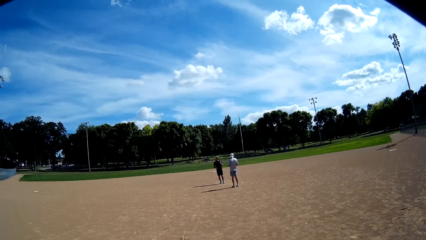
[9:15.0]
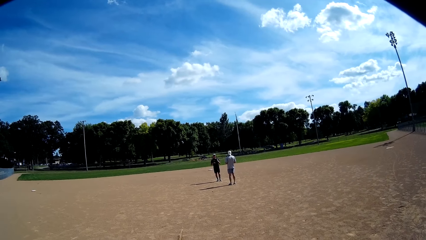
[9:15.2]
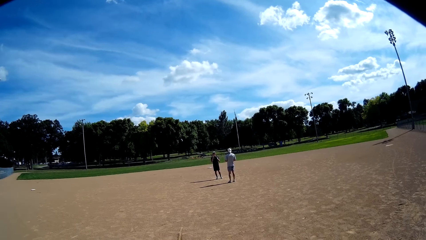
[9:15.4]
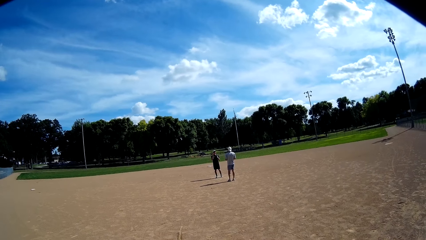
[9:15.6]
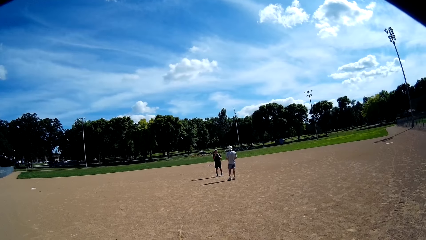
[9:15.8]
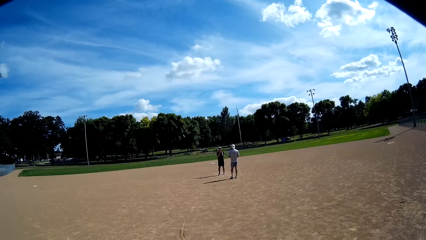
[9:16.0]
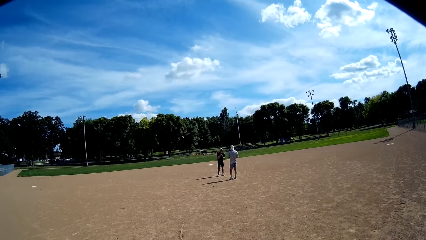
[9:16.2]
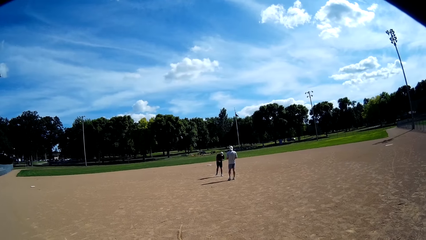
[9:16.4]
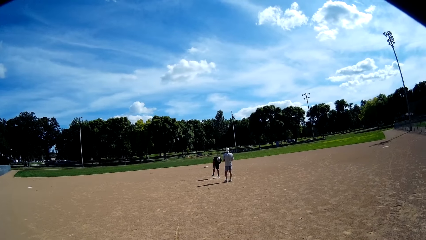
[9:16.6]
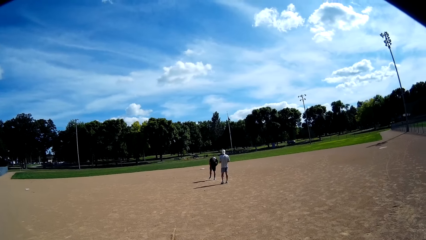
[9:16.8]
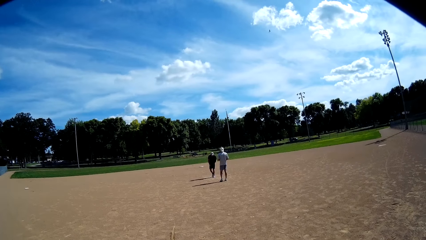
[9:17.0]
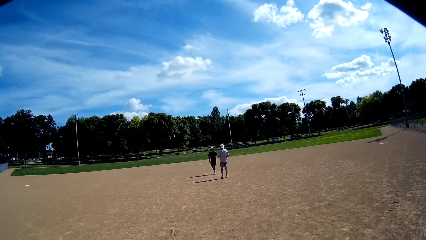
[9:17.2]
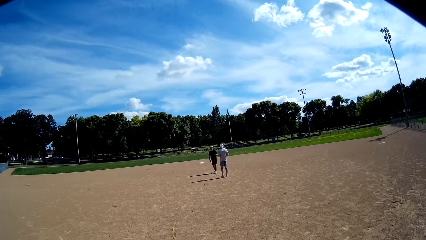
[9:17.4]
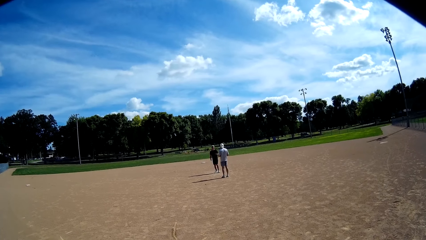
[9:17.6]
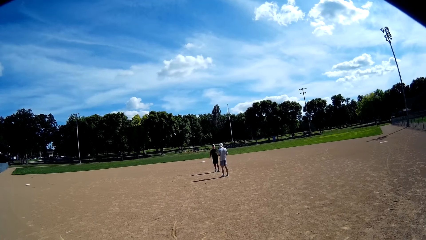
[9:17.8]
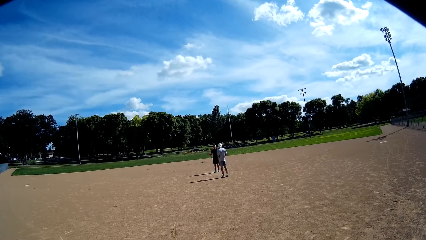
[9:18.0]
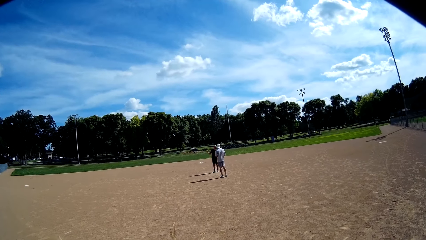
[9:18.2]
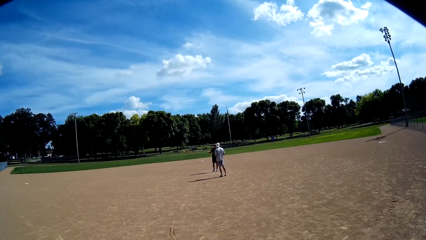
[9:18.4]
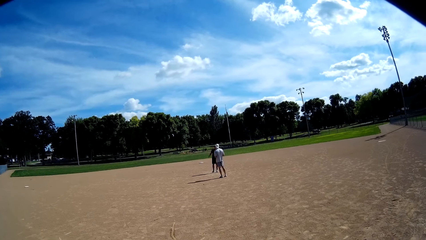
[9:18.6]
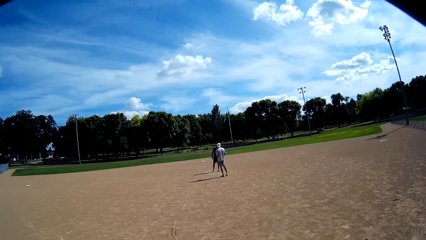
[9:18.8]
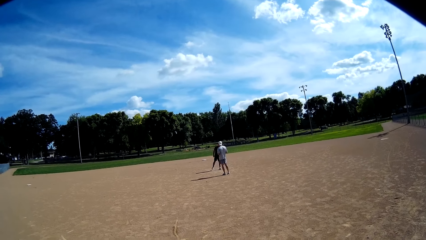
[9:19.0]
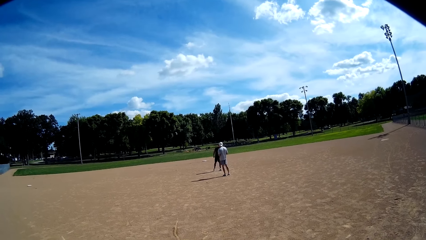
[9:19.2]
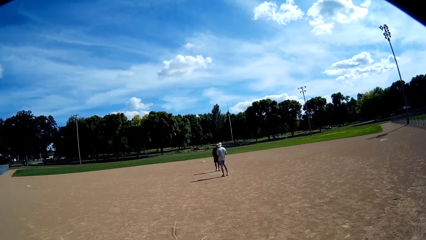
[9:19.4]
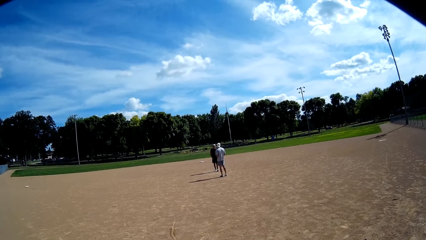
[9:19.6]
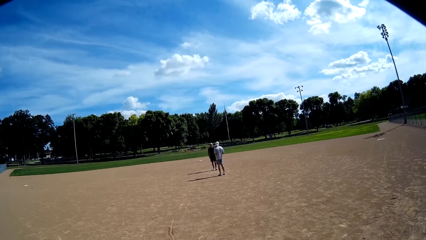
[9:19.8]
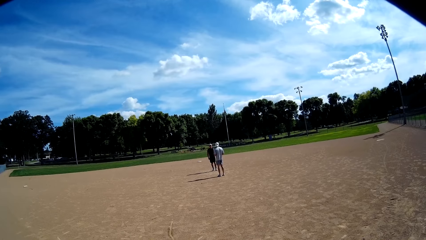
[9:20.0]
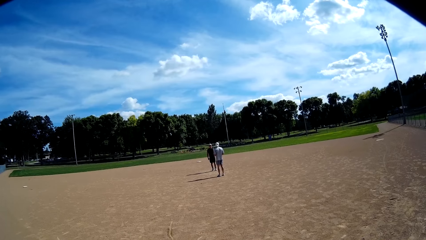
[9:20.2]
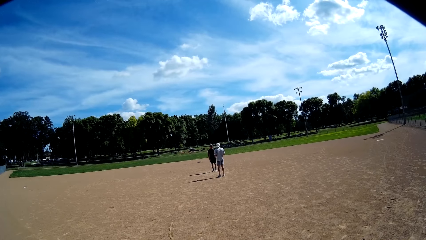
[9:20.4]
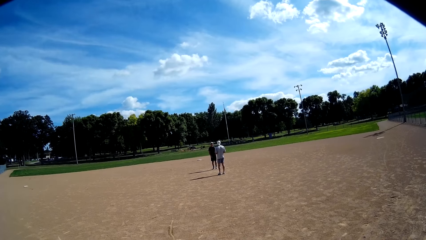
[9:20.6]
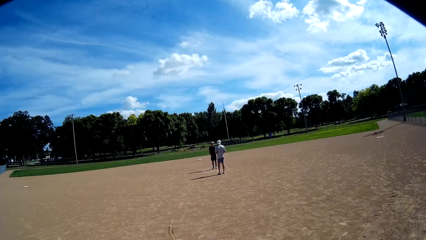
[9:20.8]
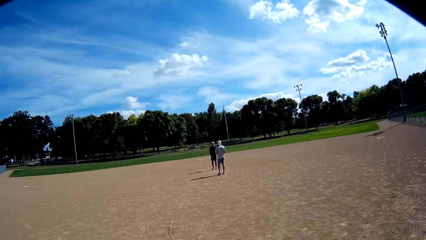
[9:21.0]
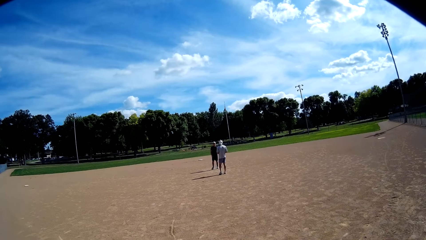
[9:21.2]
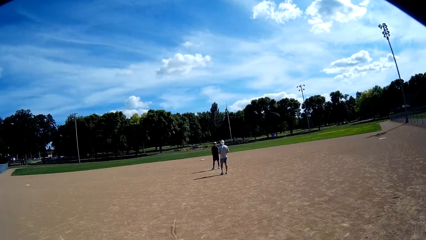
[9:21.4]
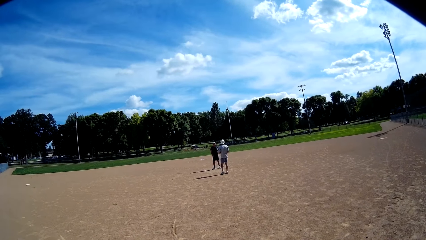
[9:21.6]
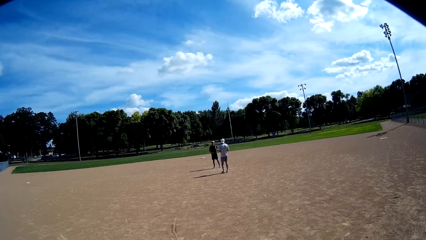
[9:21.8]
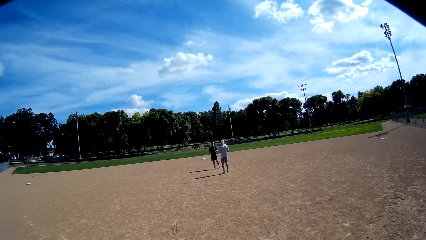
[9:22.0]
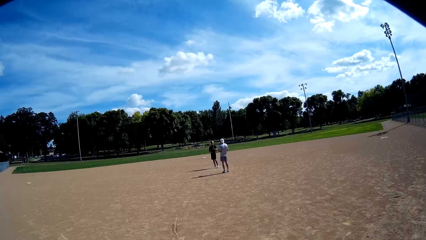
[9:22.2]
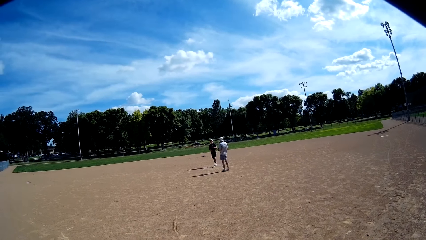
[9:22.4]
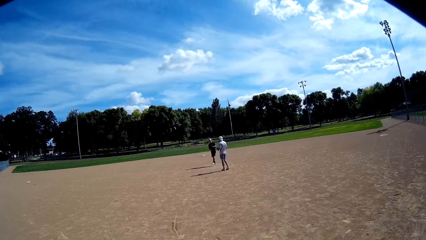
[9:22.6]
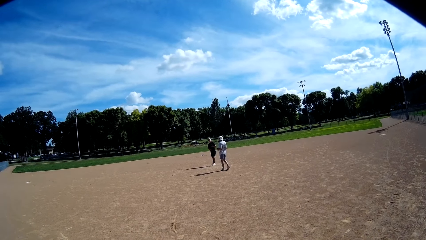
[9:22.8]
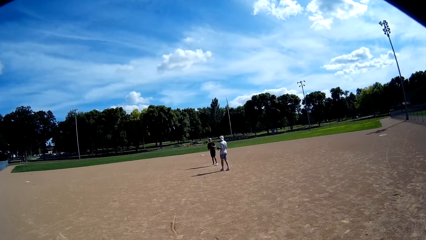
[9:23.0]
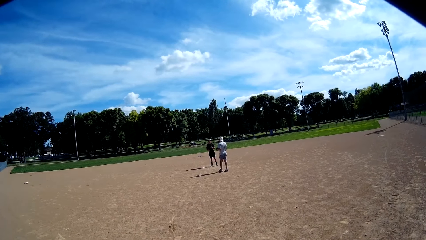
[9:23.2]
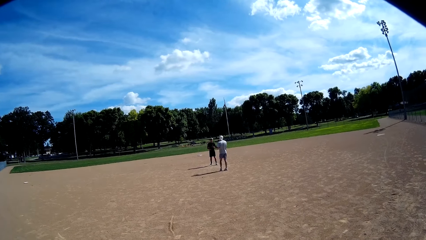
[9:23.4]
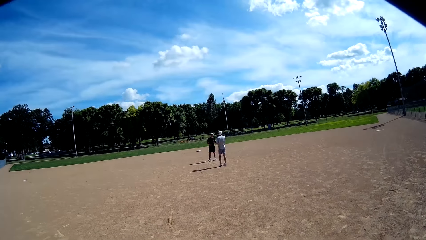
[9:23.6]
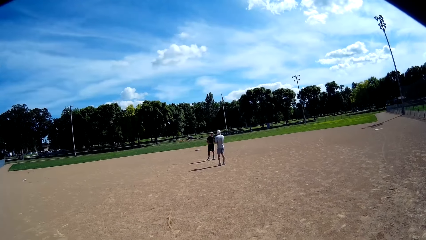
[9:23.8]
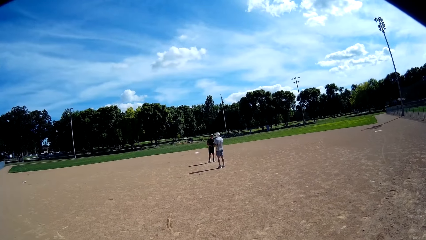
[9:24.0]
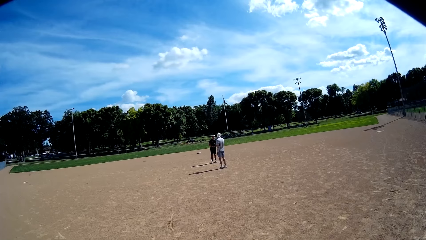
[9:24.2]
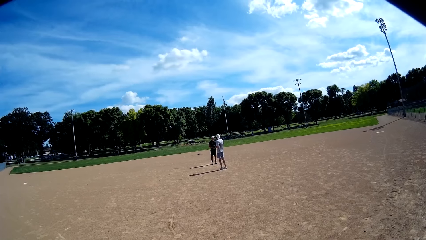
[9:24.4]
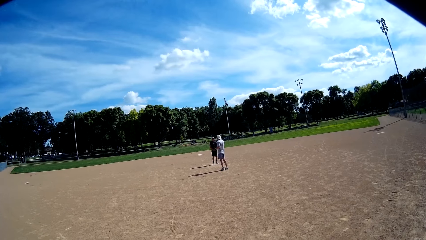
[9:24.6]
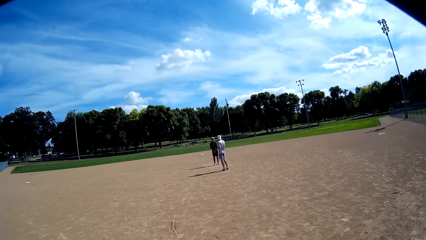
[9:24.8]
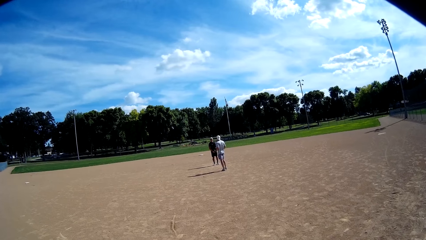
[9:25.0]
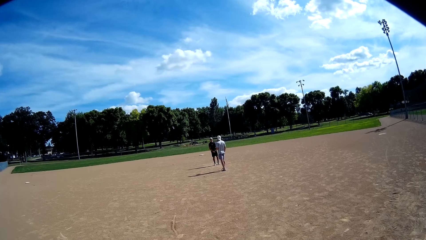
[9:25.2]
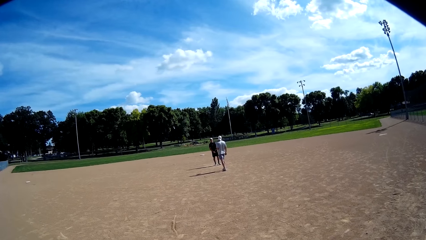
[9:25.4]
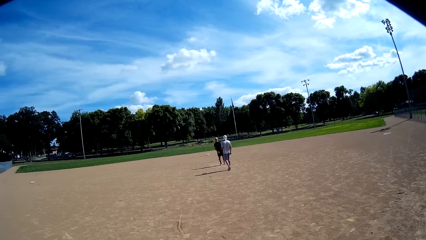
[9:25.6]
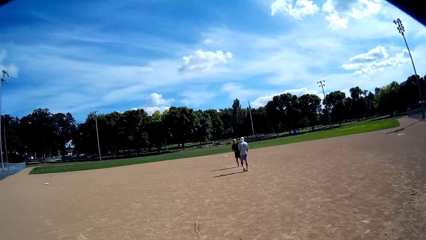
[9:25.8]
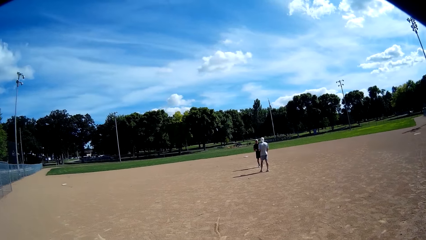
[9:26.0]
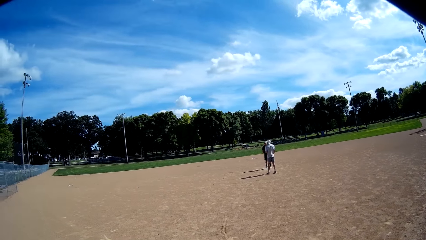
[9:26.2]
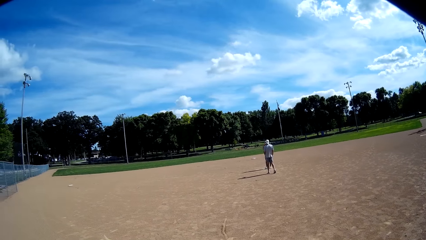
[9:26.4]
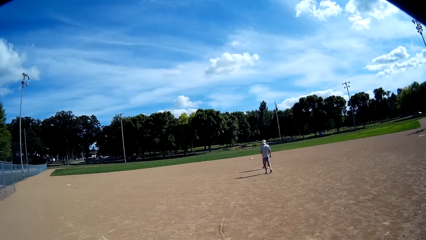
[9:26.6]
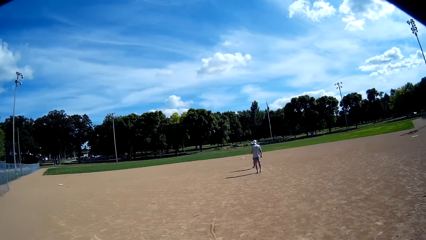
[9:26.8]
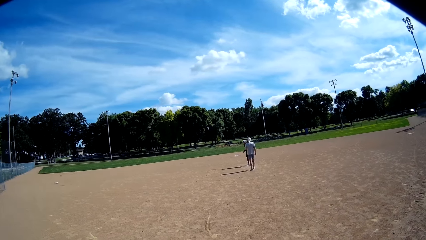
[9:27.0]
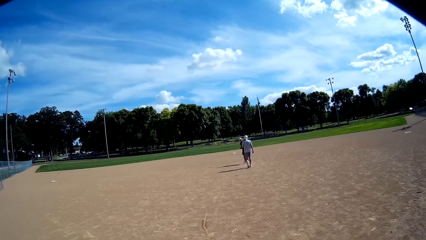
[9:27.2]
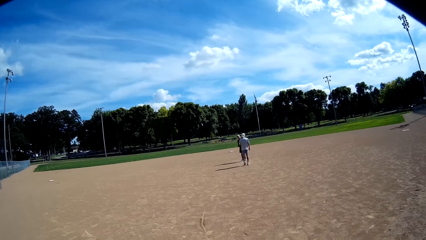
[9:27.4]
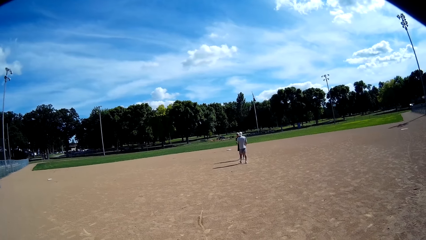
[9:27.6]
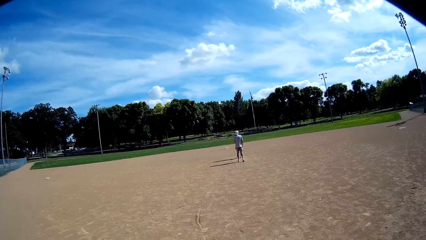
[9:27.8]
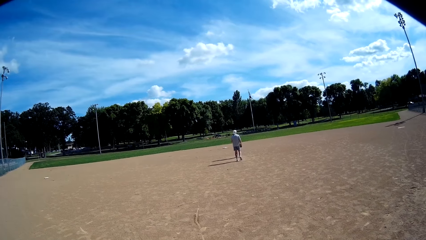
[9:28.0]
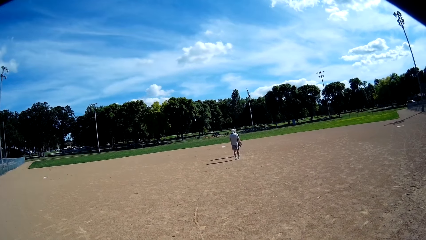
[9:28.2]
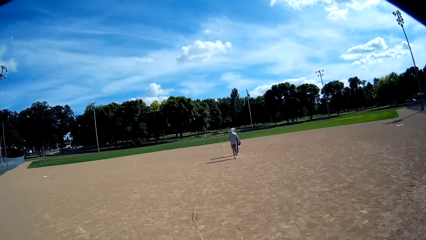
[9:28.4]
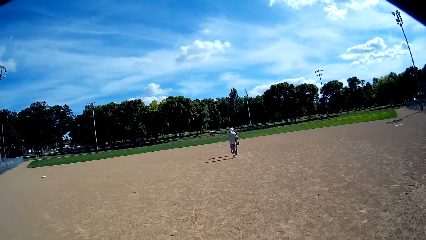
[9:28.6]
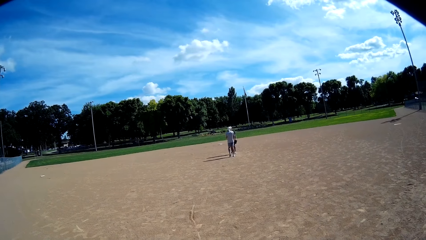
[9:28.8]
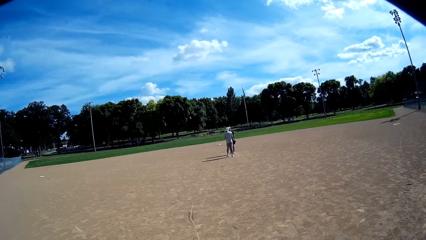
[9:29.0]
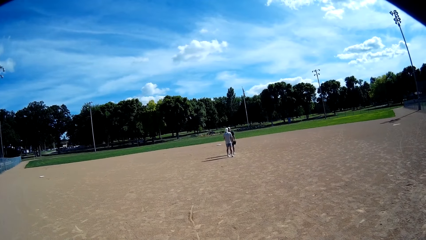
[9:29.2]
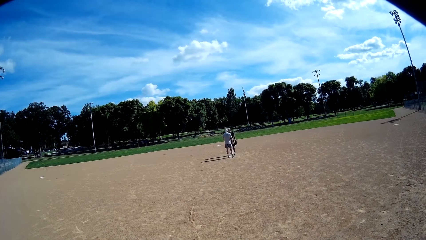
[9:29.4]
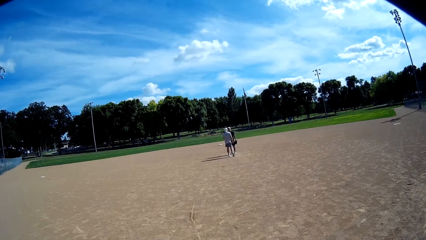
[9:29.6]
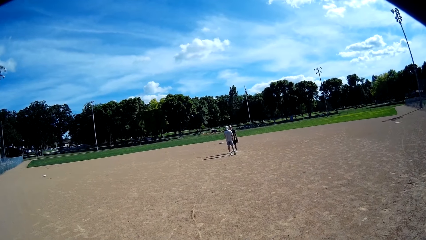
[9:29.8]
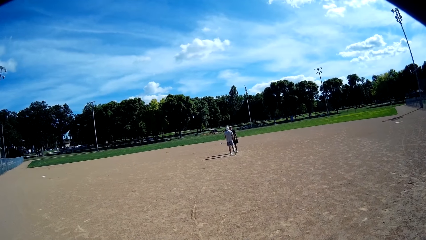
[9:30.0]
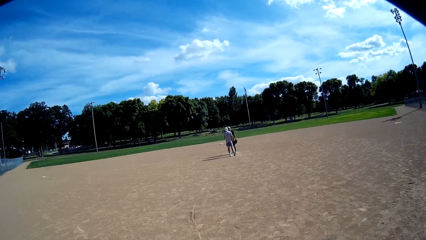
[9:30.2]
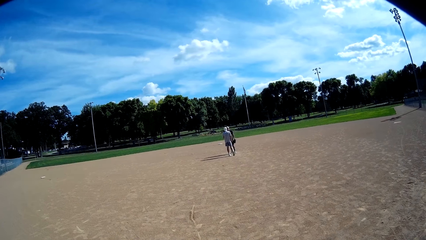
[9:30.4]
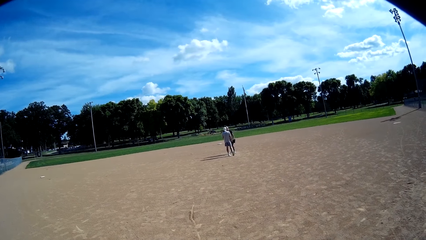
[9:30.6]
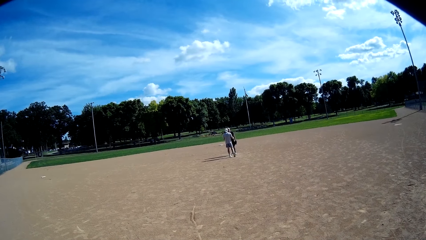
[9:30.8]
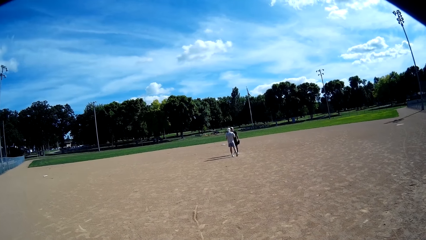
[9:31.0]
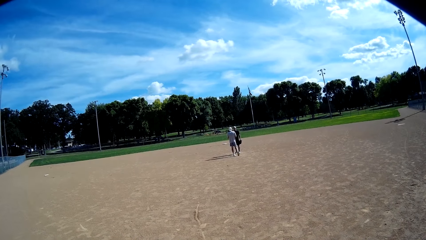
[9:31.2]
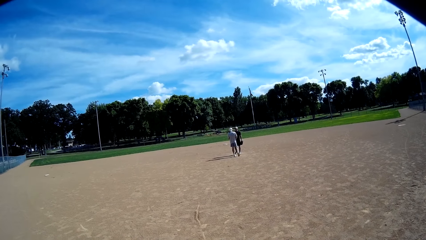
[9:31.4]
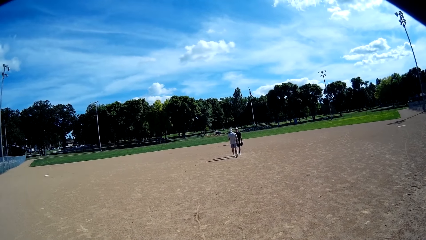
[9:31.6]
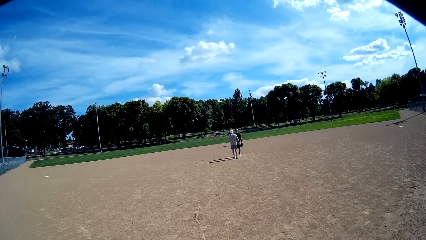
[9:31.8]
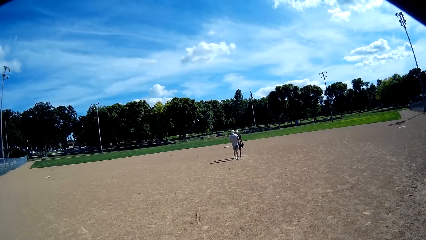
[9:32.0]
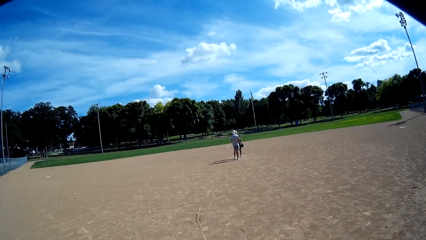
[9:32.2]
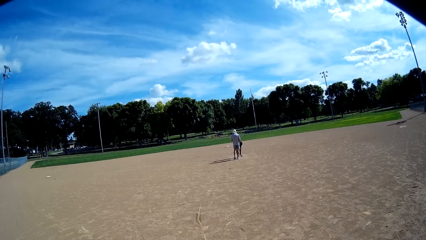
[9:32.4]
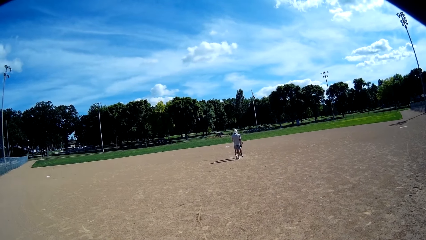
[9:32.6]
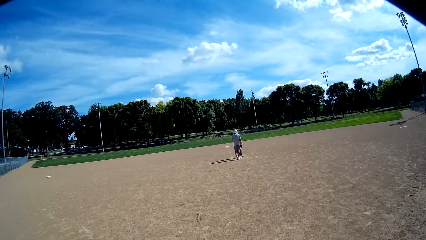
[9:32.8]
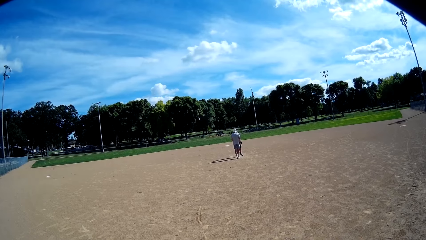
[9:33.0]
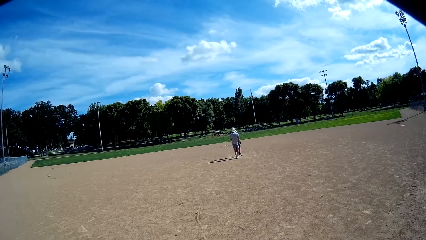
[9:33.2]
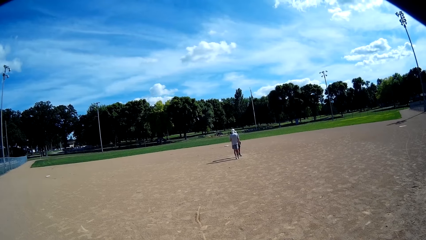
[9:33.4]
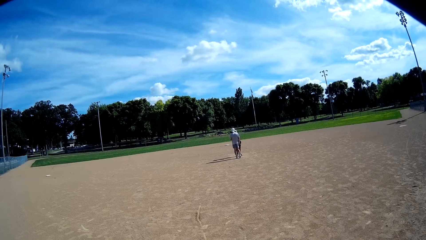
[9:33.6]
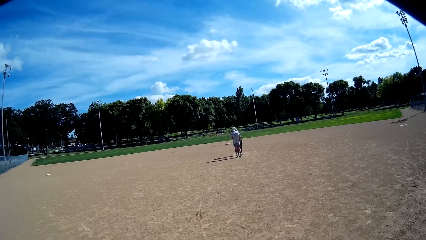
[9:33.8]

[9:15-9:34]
A man bends on the field. The man talks to another man. The other man walks toward the first man. The other man stands close to the first man and moves backwards.
